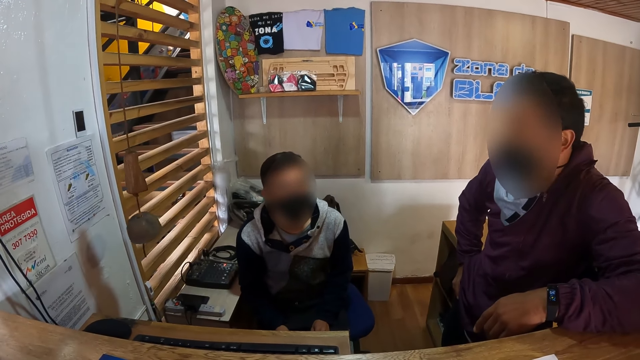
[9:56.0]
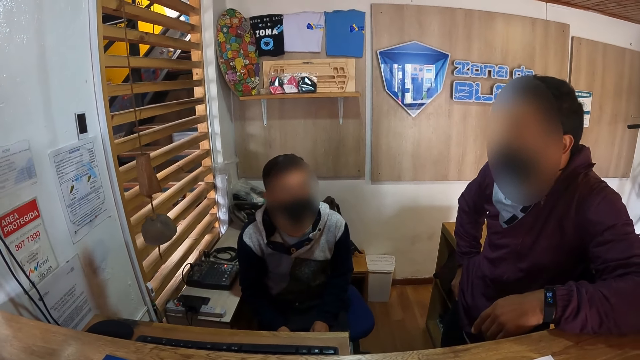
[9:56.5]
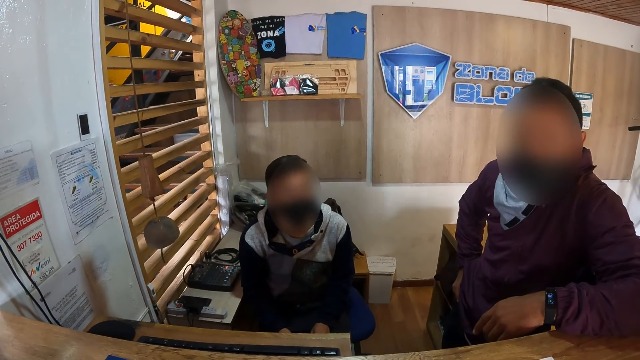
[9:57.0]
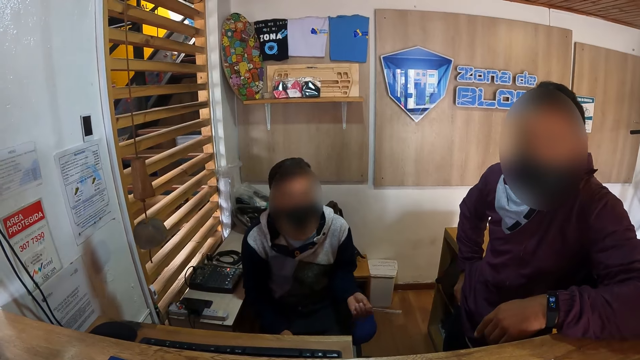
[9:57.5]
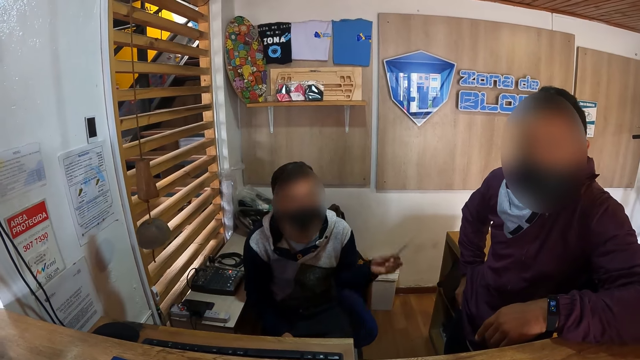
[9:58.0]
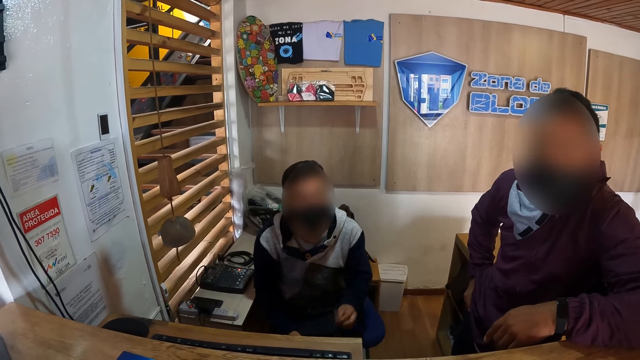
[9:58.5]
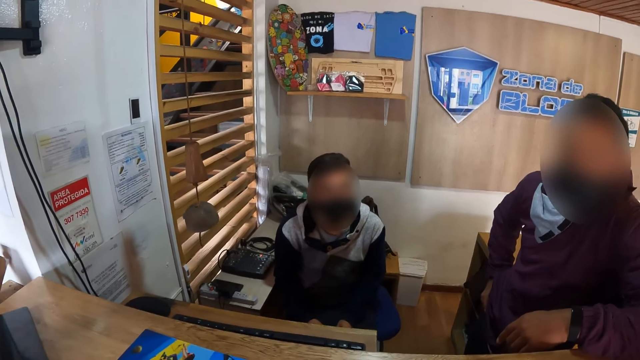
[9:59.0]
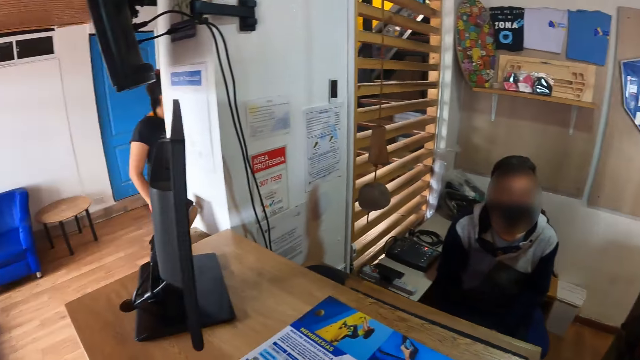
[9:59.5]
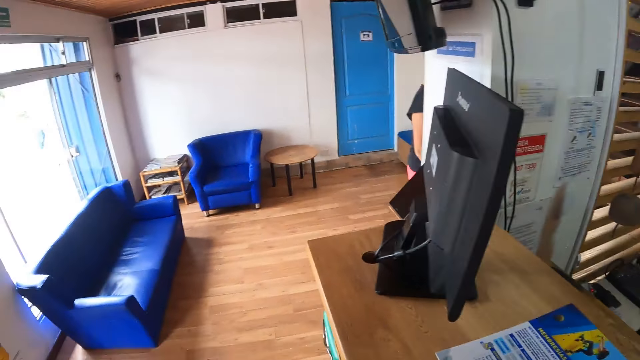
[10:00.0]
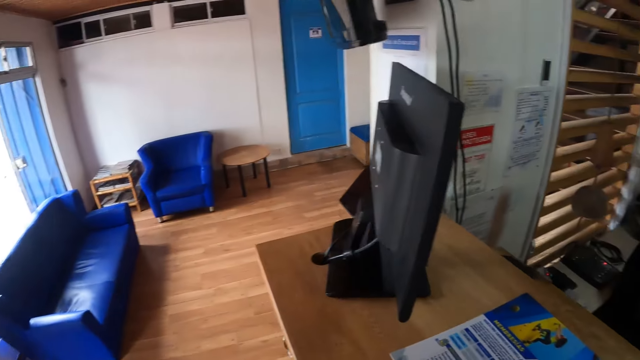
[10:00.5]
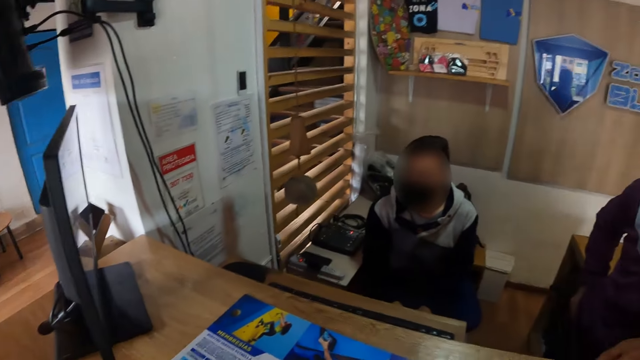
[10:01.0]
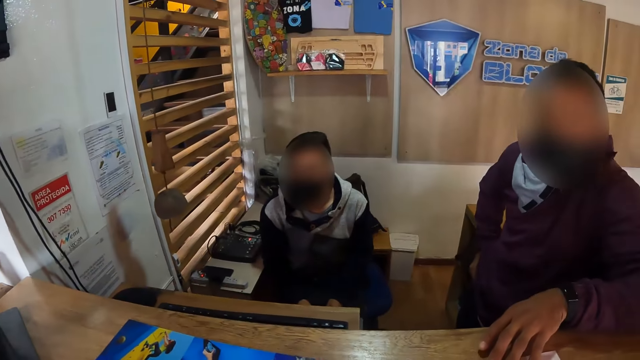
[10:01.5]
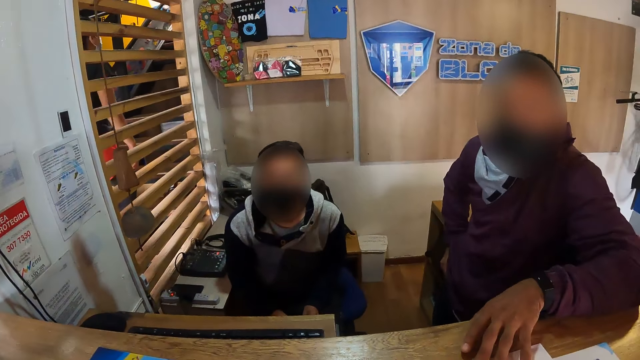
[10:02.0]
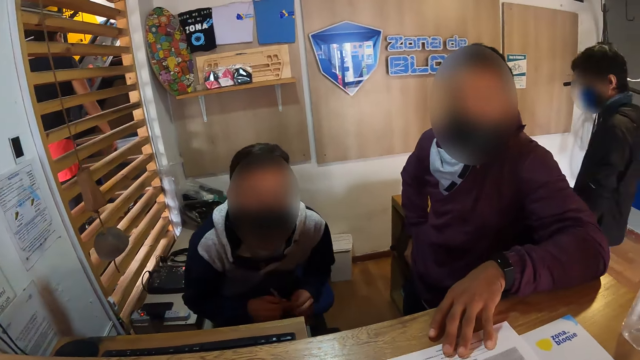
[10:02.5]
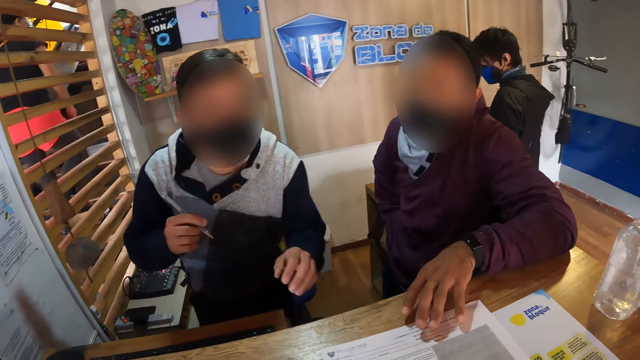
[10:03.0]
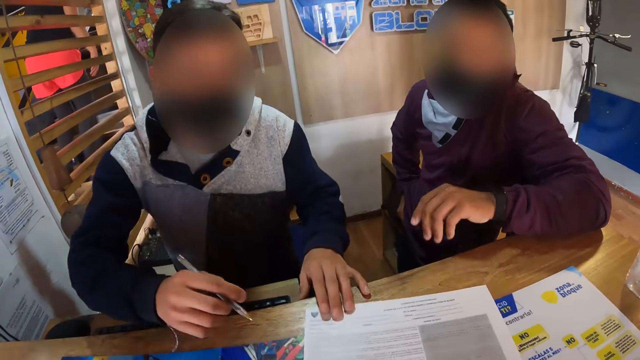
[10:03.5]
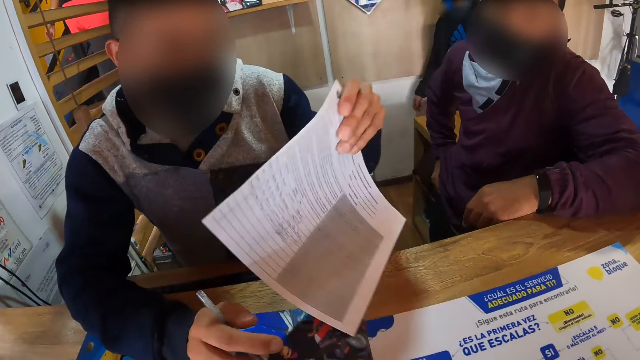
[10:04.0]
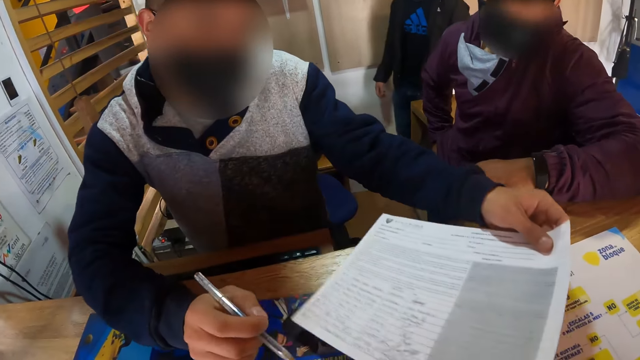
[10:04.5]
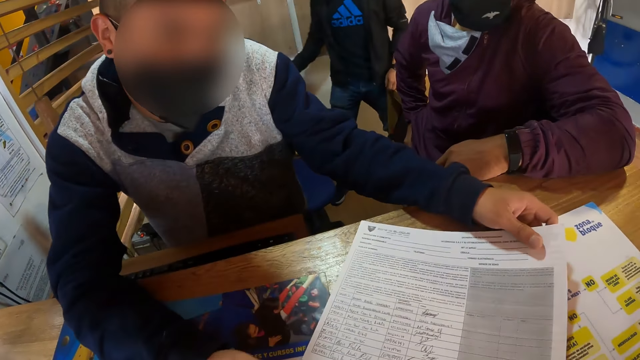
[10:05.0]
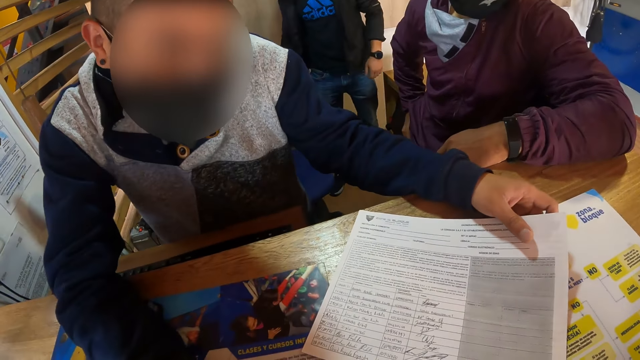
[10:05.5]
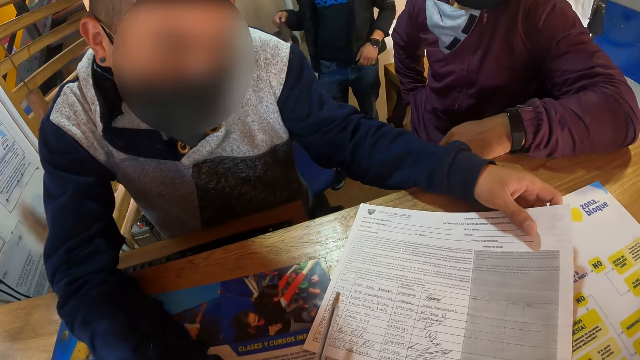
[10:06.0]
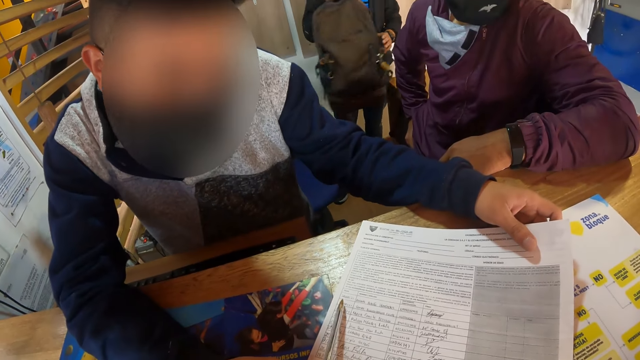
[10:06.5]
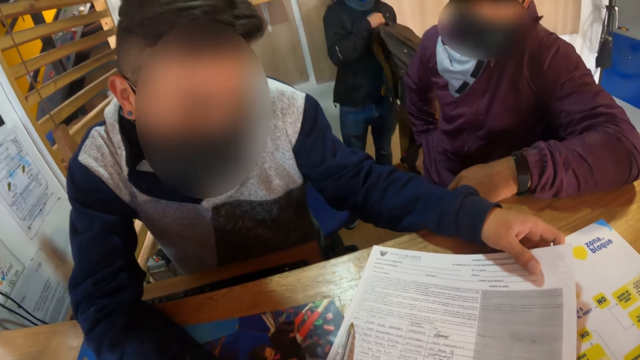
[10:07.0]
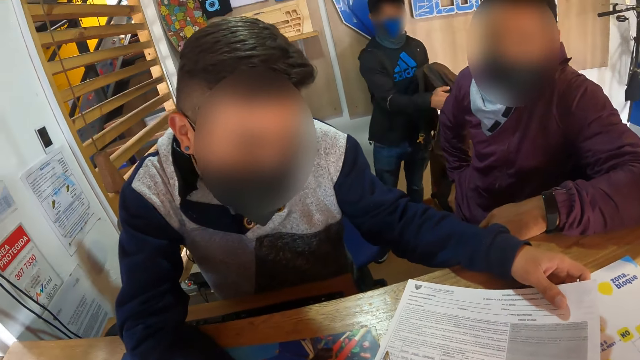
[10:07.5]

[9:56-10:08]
A man converses with the camera wearer. The camera wearer stares round a room. The man stands from a chair, passes a pen from his left hand to his right hand and places his left hand on the countertop. The camera wearer dialogues with the man. The man picks up a paper on the countertop with his left hand. The man places his right hand on the countertop. The man turns the paper over with his left hand. The man shows a list on the paper with the pen in his right hand to the camera wearer.

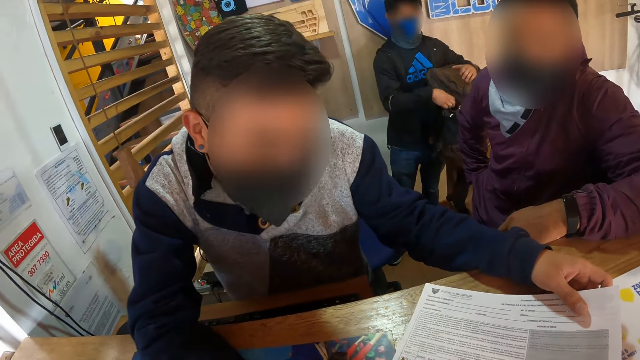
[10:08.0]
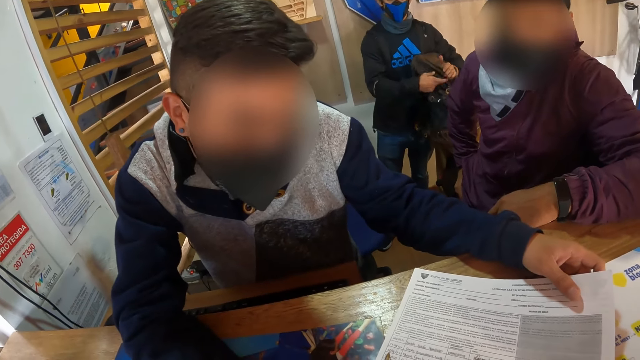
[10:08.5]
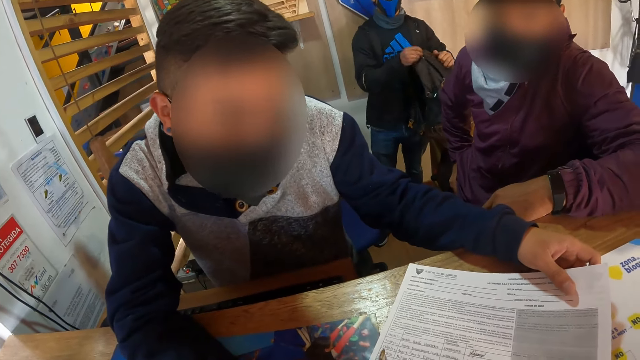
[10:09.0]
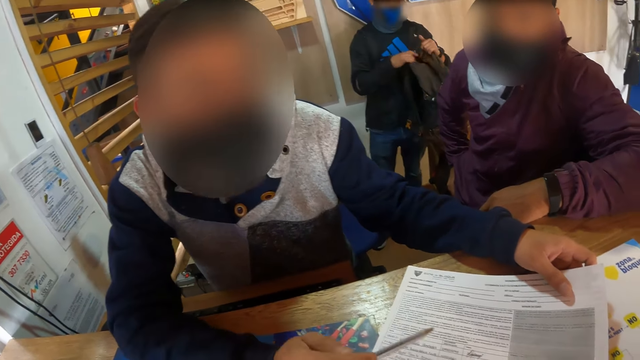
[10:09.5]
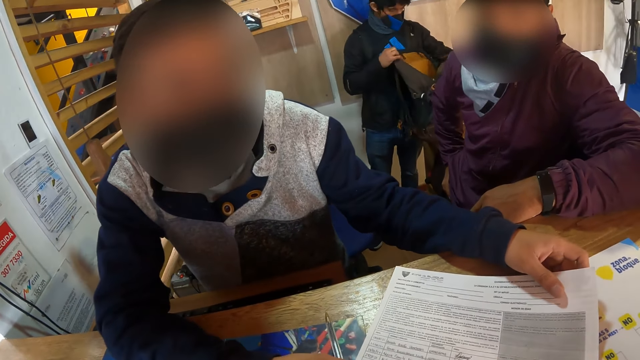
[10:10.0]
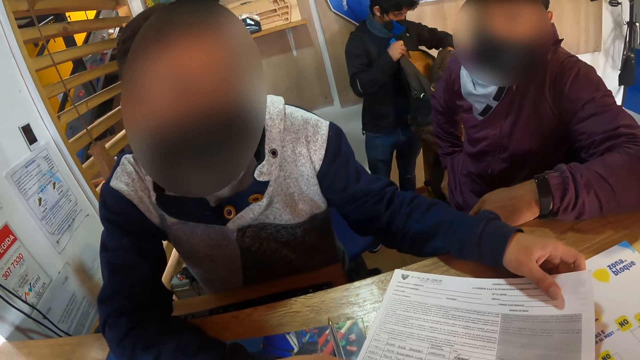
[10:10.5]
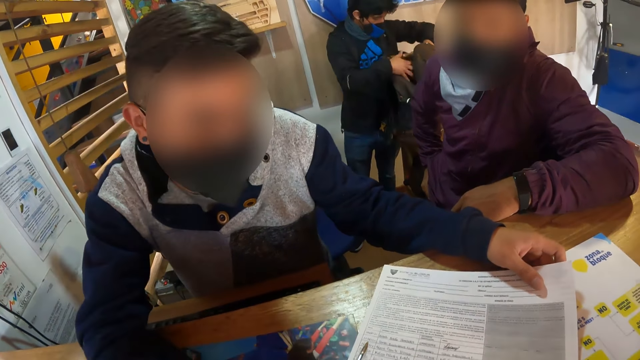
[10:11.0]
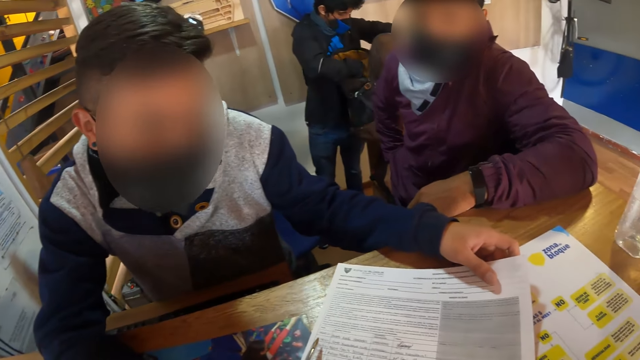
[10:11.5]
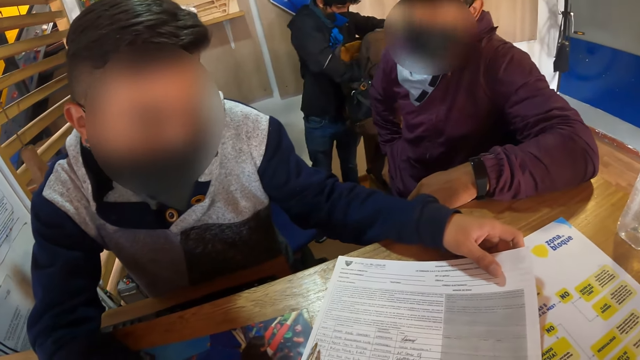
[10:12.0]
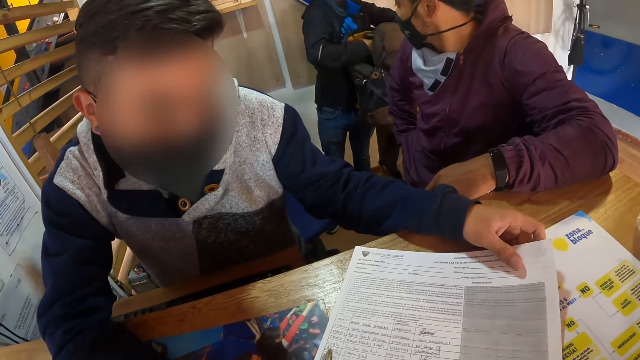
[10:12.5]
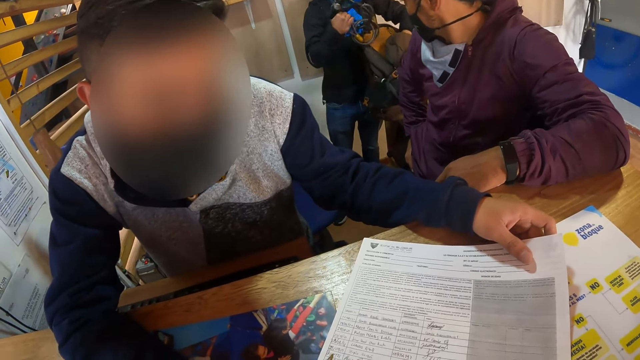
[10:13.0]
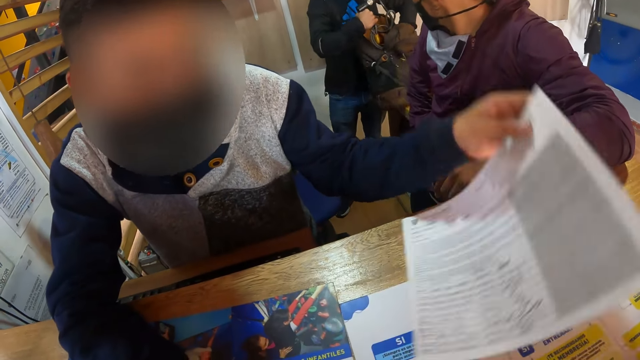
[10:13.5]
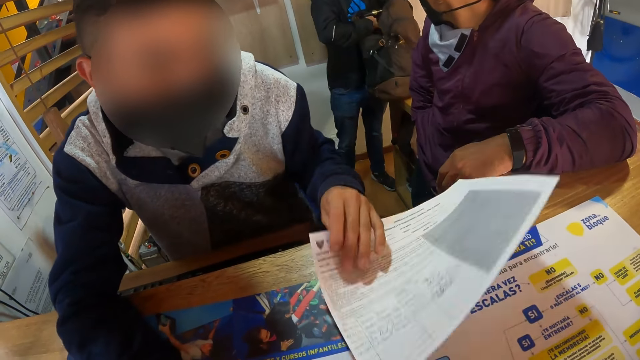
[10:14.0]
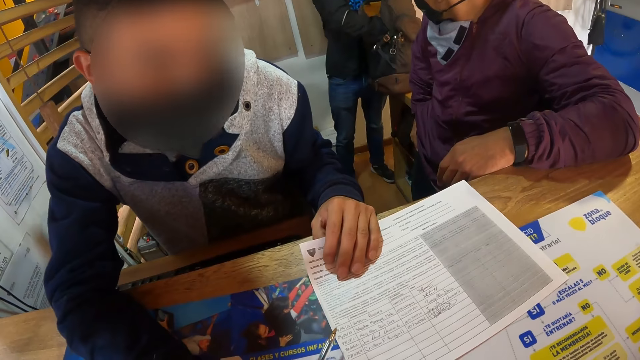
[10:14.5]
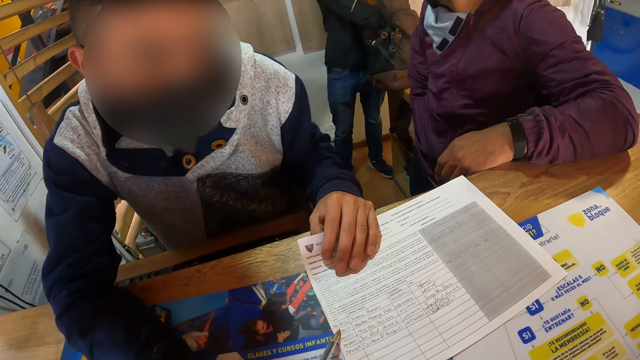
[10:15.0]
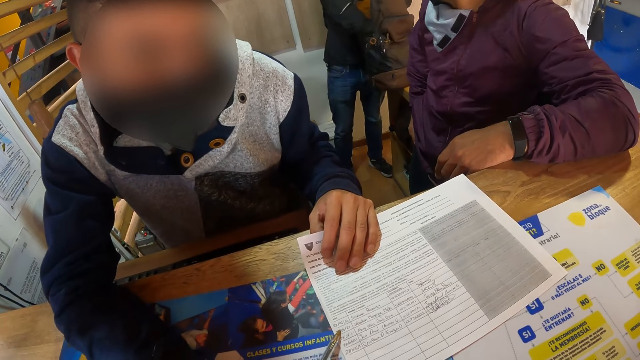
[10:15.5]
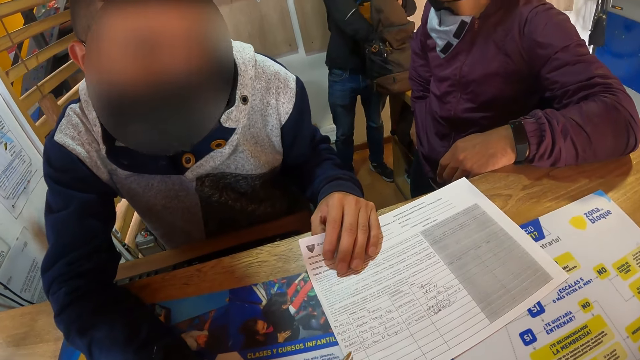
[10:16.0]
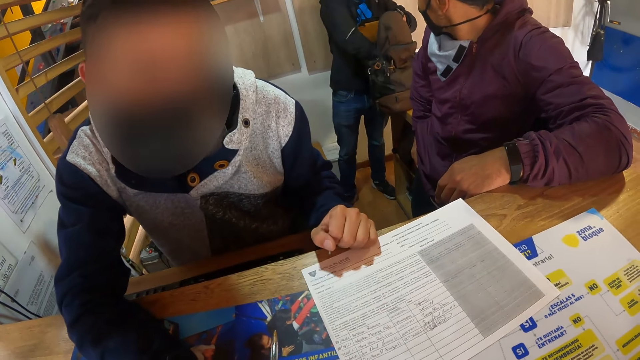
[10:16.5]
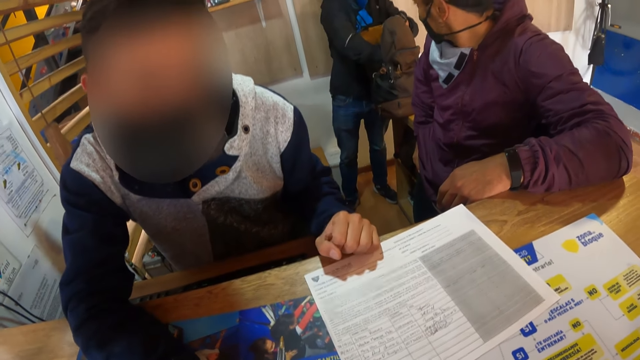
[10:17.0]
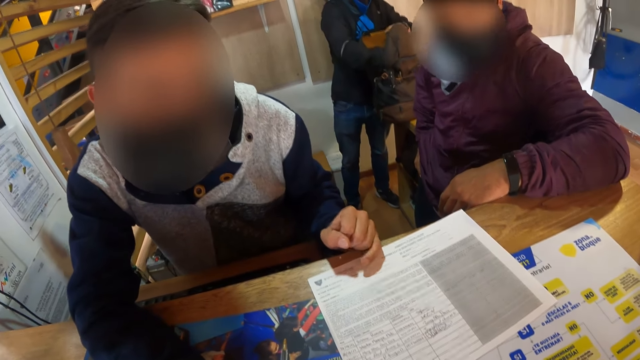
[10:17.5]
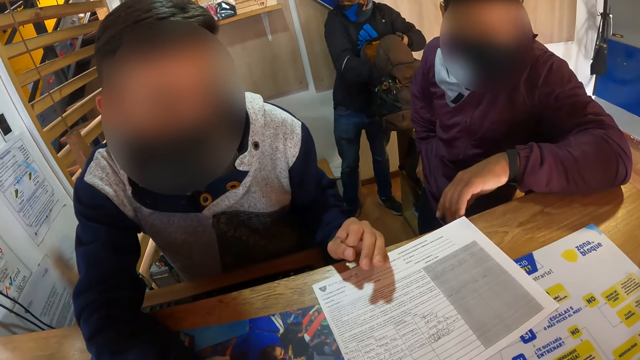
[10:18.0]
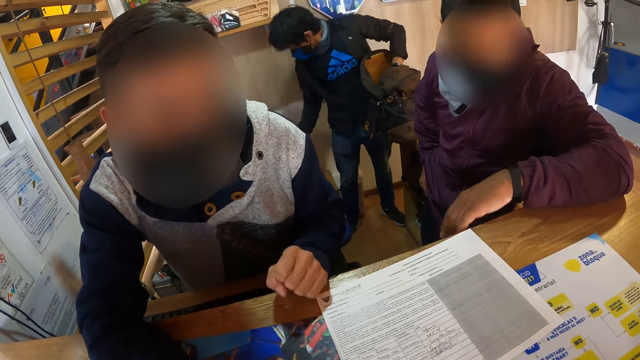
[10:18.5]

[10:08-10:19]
A man converses with the camera wearer. The man shows the list on the paper with the pen in his right hand to the camera wearer. The camera wearer turns a paper. The man turns the paper over with his left hand on the countertop. The man removes his left hand from the paper on the countertop. The man converses with the camera wearer.
